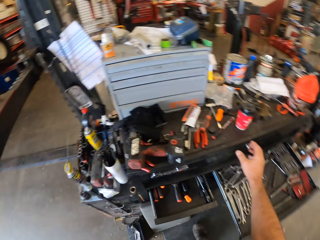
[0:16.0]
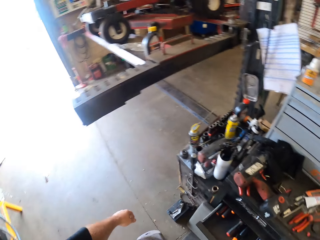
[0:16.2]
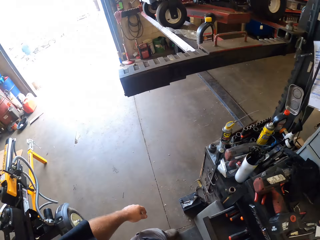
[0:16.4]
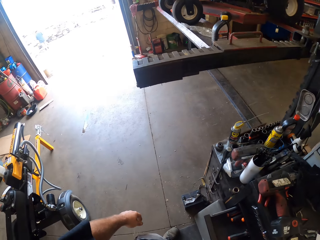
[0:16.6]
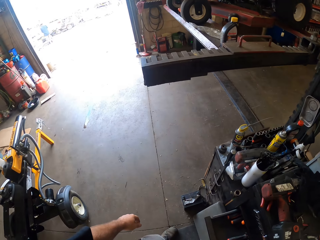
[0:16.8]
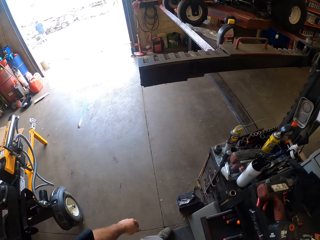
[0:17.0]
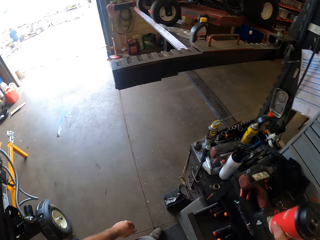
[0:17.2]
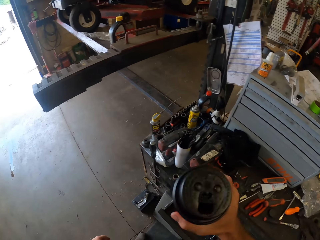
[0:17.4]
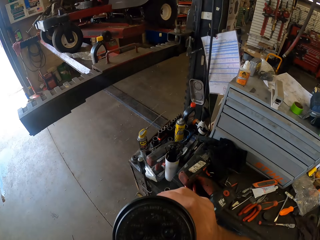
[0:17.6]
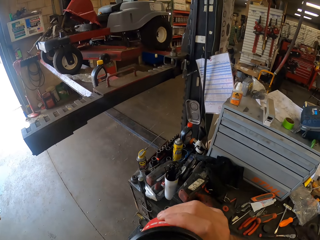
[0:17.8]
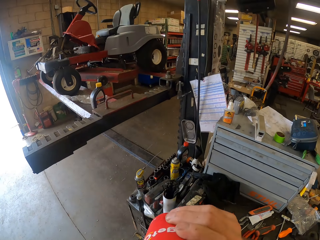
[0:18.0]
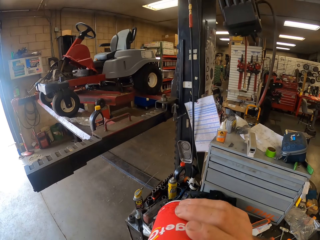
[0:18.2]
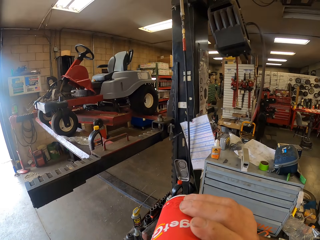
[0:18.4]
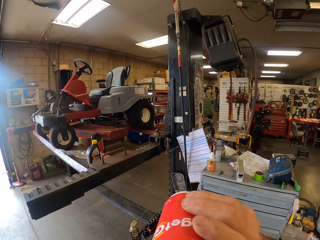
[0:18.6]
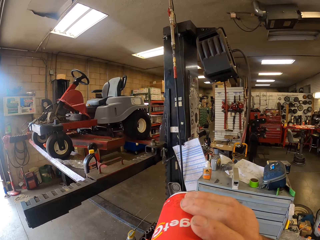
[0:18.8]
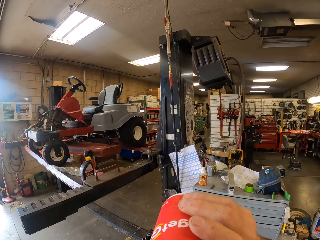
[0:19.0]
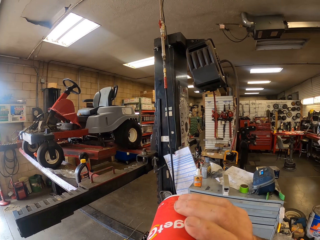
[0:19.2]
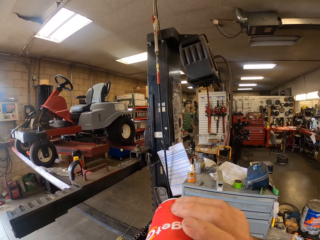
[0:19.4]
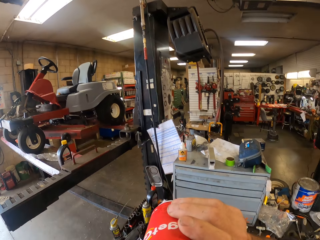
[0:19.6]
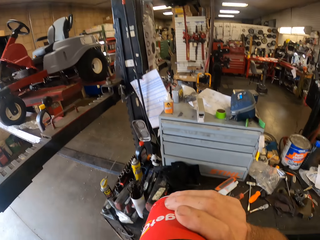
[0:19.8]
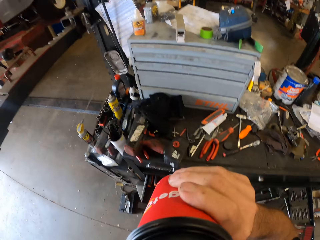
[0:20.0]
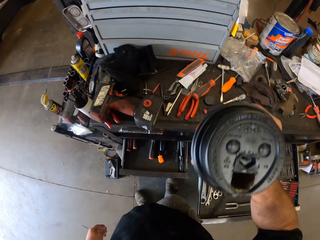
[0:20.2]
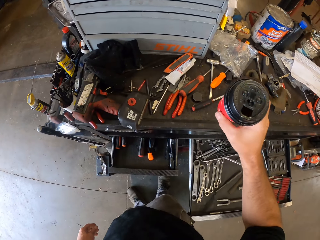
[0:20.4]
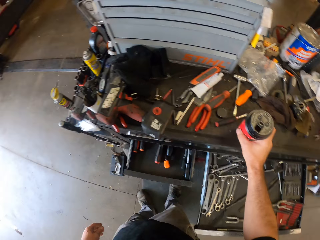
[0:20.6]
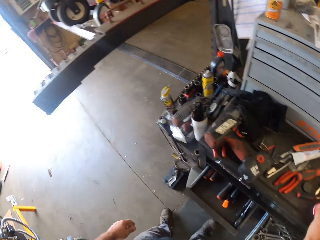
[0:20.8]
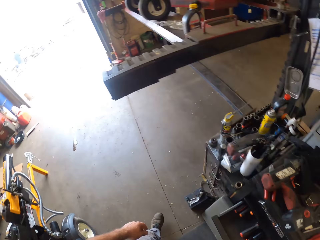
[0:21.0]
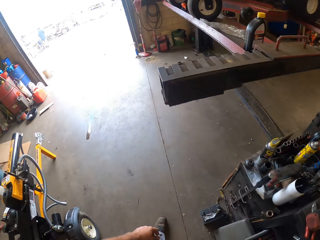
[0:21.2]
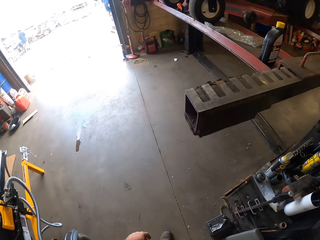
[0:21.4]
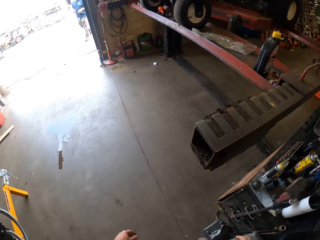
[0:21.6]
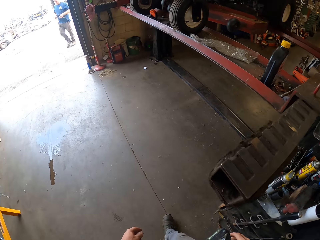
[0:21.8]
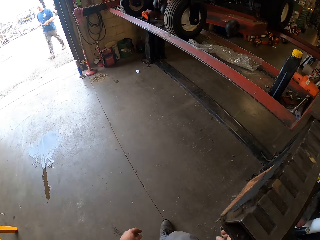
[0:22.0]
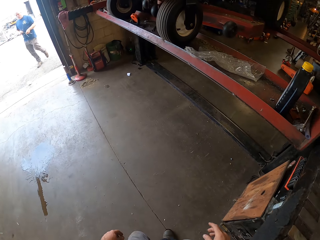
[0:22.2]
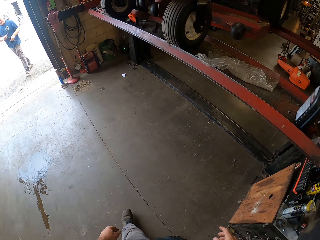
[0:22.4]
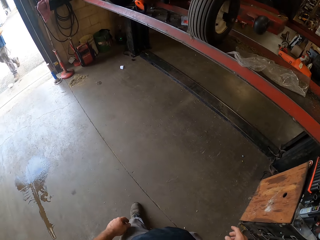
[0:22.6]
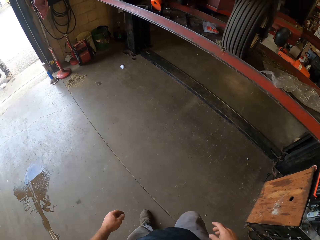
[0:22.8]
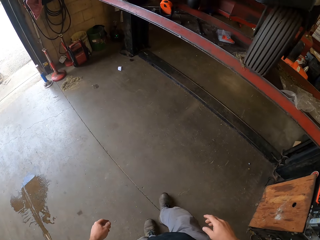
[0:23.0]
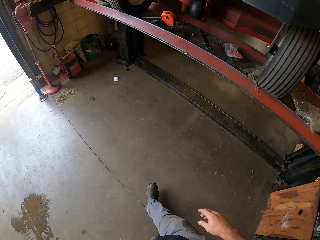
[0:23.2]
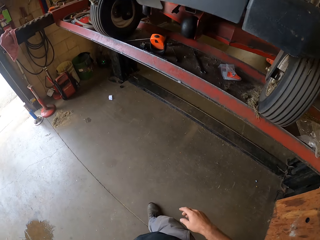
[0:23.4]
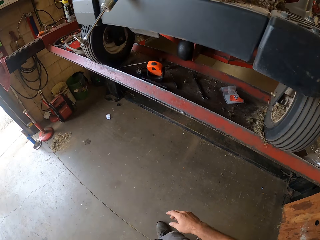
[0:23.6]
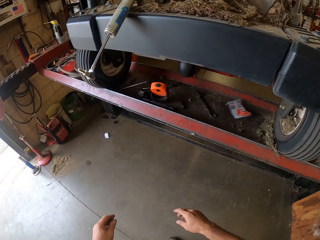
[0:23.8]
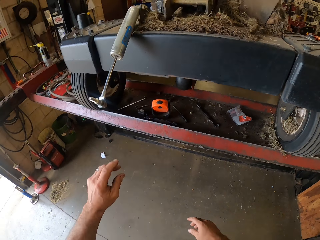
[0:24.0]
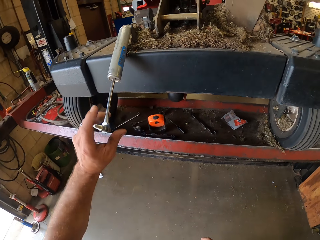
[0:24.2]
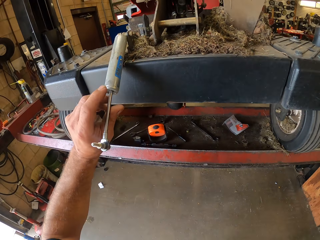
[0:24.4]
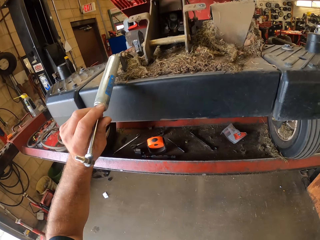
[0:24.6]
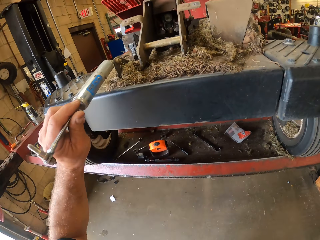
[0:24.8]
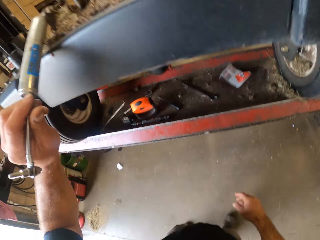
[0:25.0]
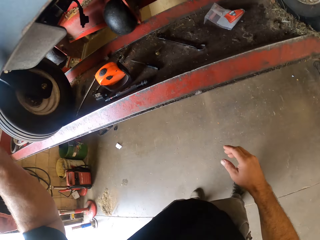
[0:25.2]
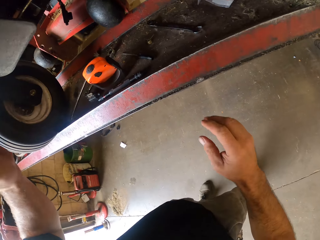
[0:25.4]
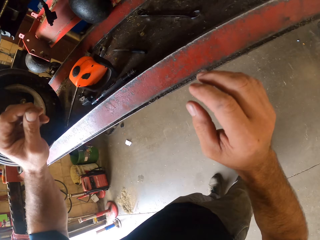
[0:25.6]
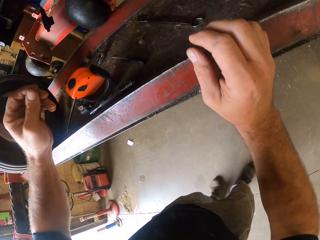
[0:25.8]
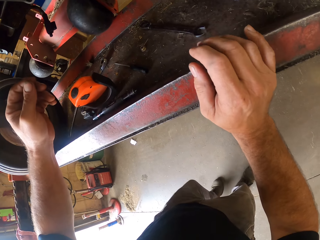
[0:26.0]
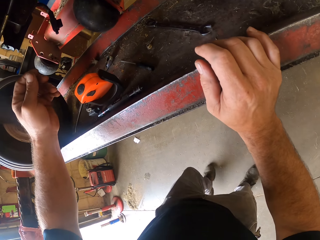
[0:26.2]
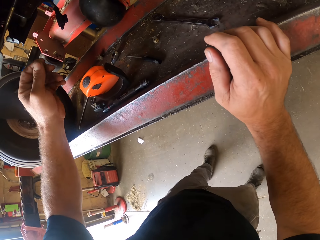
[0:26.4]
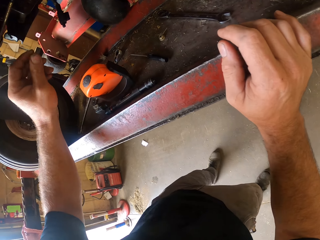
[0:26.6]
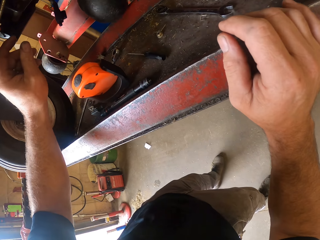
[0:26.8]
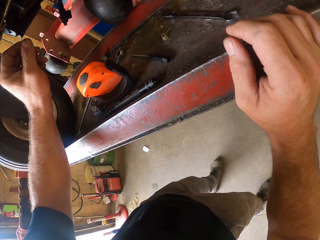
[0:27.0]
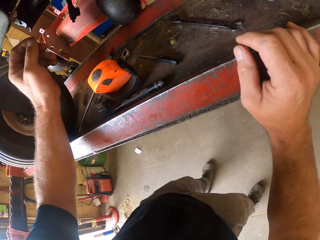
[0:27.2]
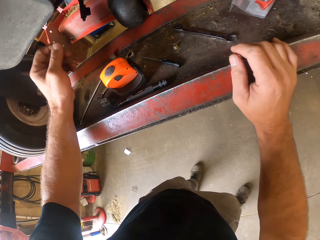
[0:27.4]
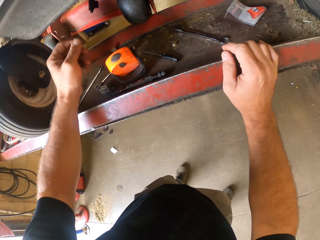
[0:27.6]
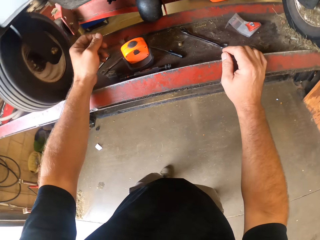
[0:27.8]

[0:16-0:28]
The camera wearer holds up a cup in his right hand. He drinks from the cup in his right hand. He places the cup on the table. He walks around the room. He holds a spring on the machine with his left hand. He holds the power cable of a sanding machine. He places both his hands on a workbench. He holds the sanding machine.

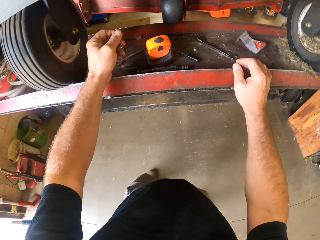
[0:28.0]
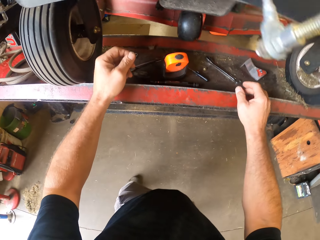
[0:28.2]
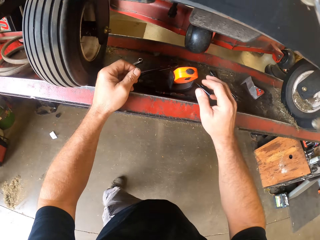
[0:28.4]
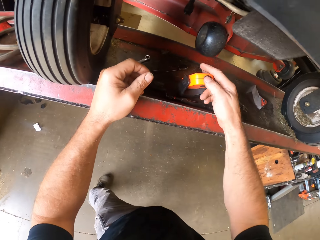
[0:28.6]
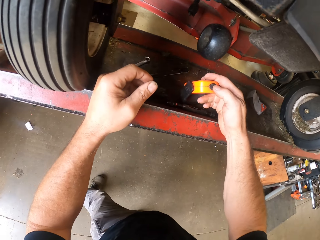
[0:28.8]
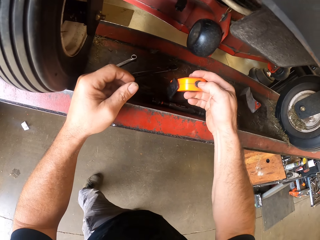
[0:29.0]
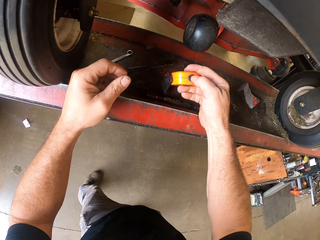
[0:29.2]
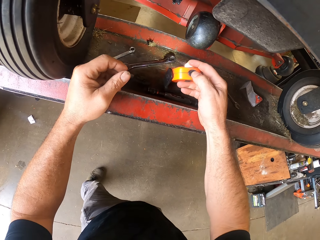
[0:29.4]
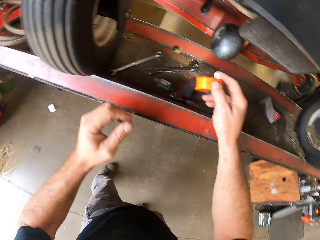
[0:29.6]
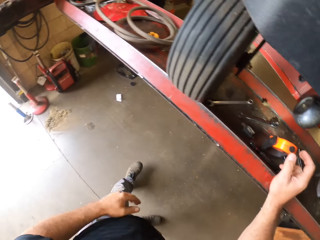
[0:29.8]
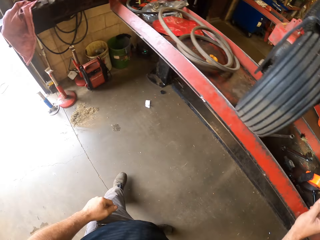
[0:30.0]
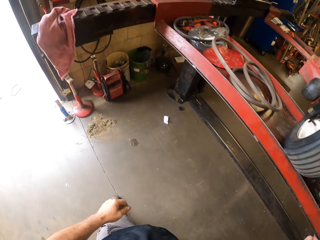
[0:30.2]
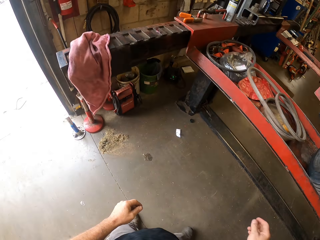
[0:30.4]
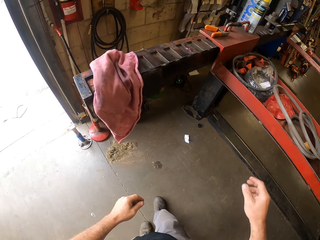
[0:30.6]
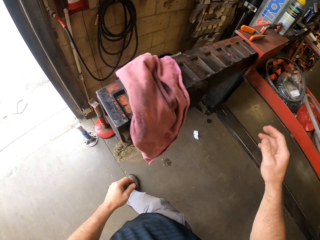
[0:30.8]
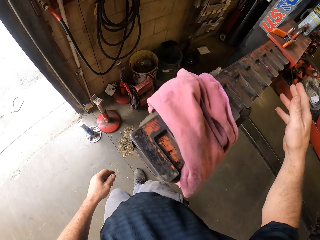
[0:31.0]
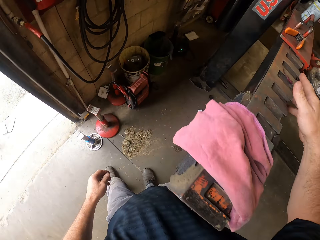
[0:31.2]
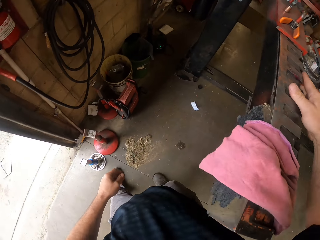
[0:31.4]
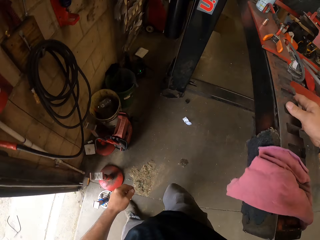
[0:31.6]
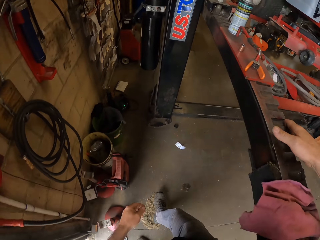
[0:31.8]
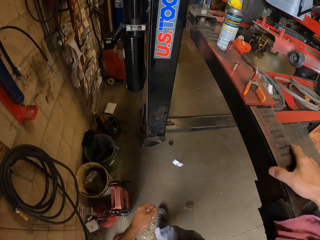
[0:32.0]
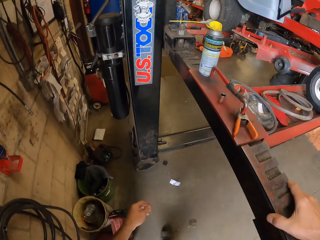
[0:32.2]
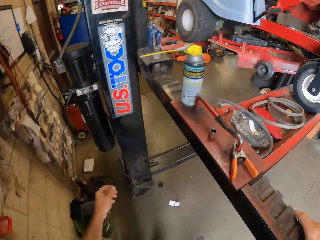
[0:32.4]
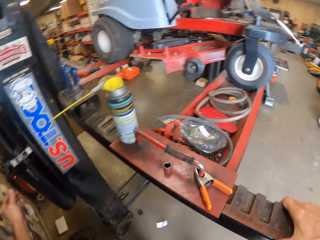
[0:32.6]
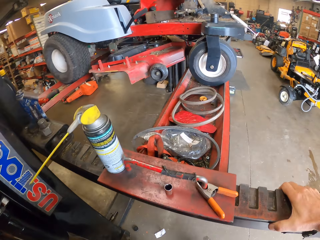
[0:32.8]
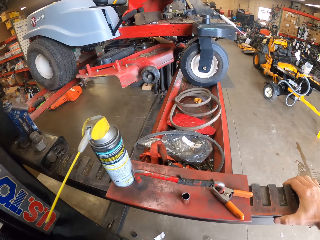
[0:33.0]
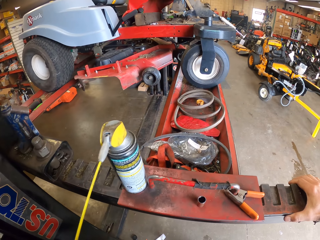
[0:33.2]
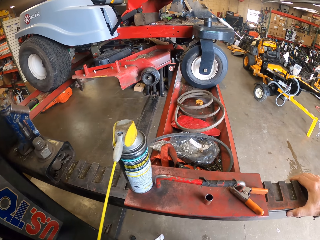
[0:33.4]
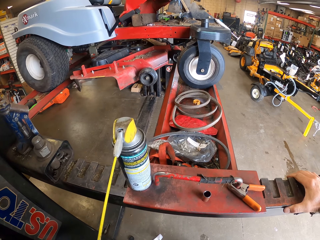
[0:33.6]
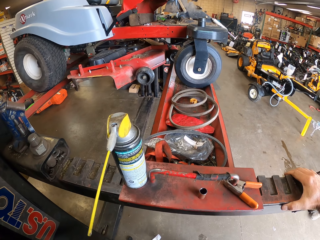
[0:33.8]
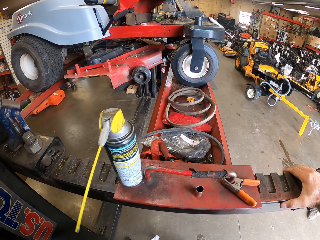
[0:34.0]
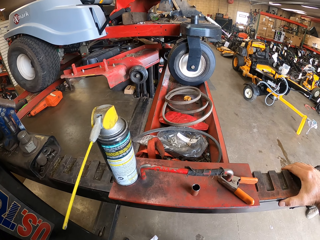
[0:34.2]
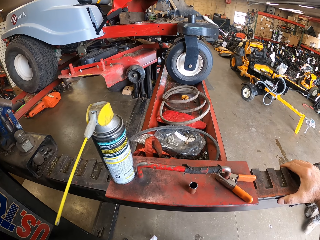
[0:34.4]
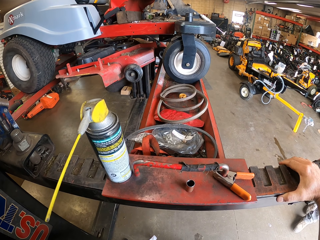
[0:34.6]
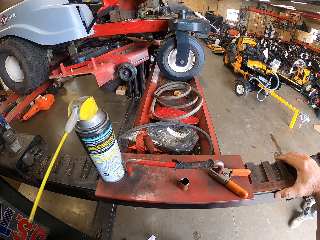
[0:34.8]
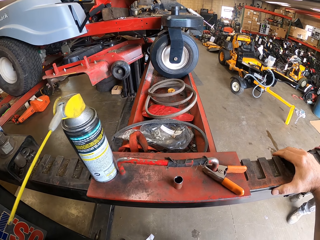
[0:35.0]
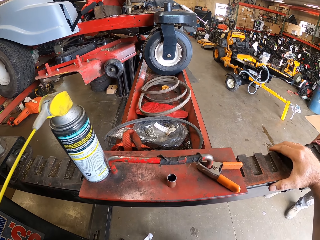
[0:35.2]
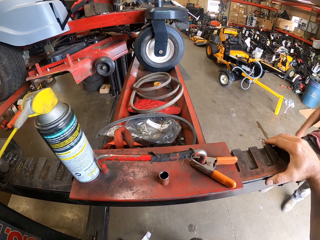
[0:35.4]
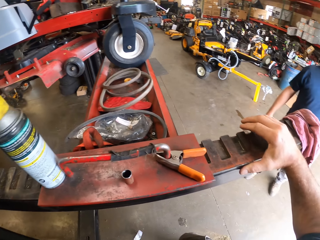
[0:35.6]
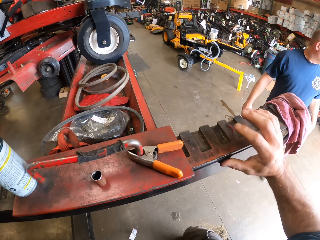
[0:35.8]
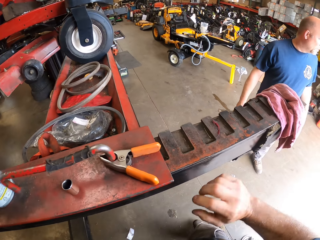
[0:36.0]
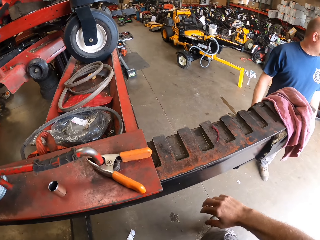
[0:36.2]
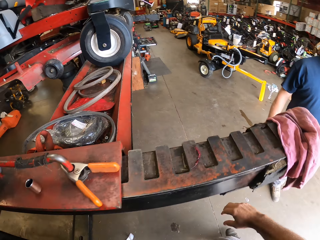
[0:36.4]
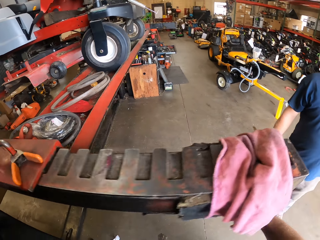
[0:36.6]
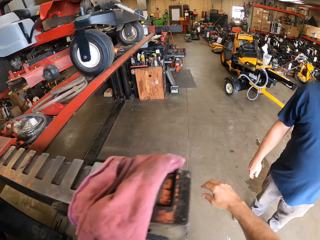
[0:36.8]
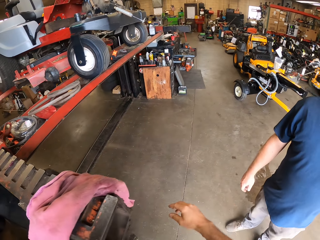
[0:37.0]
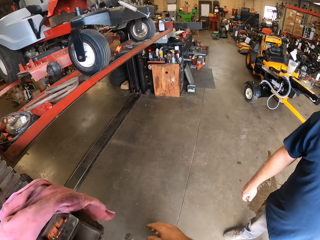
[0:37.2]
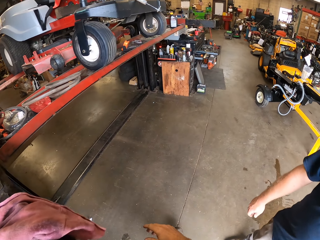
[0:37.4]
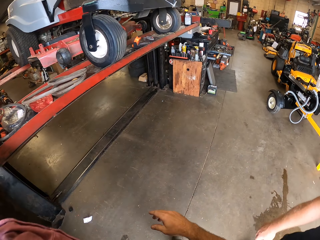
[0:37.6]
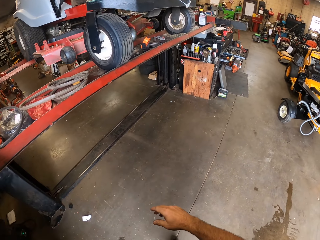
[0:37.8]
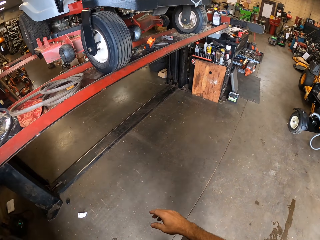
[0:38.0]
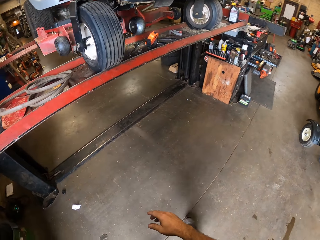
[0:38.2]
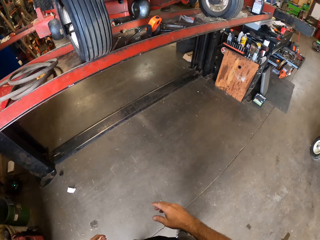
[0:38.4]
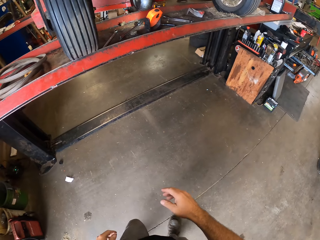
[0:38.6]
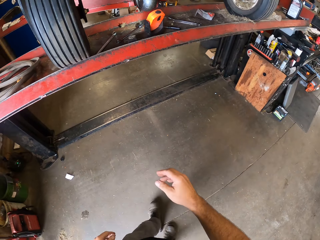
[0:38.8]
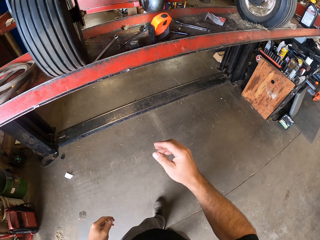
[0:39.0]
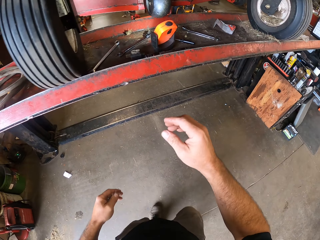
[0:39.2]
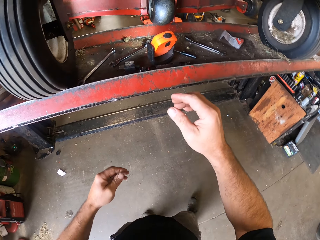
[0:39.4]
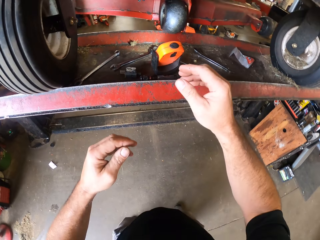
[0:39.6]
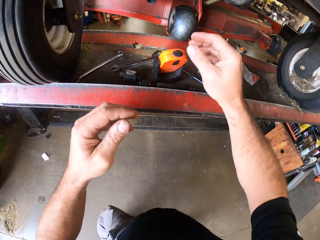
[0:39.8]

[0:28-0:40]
The camera wearer removes something from the sanding machine. He holds a torchlight with his right hand. He switches on the sanding machine. He turns on the other side of the machine. He holds the workbench with his right hand.
